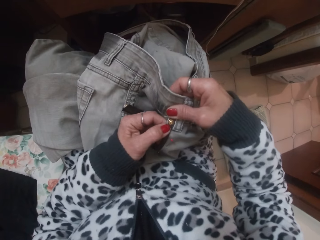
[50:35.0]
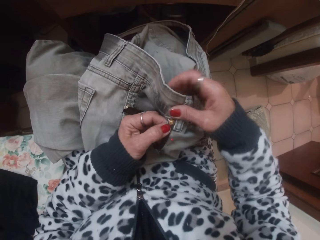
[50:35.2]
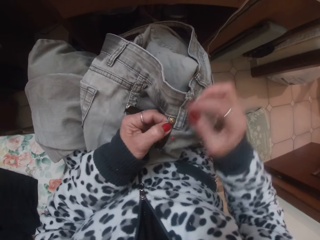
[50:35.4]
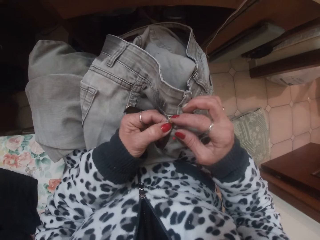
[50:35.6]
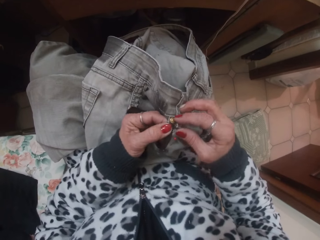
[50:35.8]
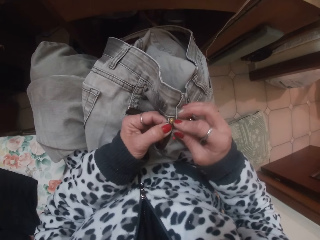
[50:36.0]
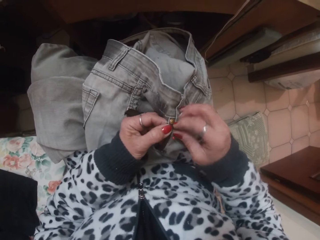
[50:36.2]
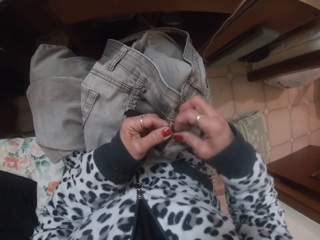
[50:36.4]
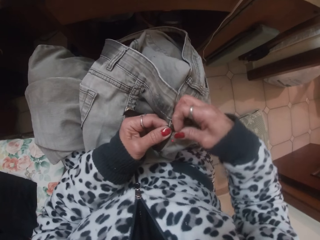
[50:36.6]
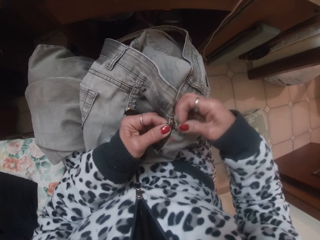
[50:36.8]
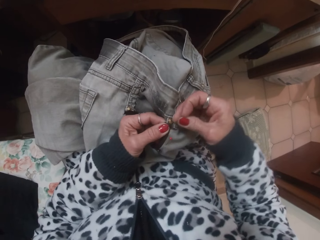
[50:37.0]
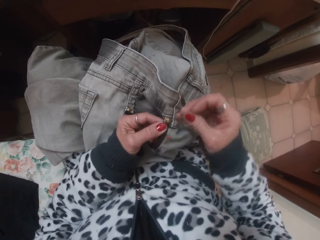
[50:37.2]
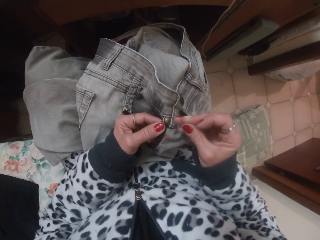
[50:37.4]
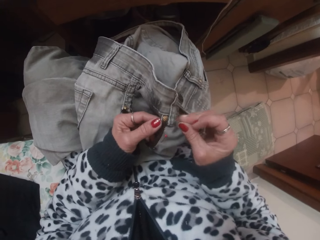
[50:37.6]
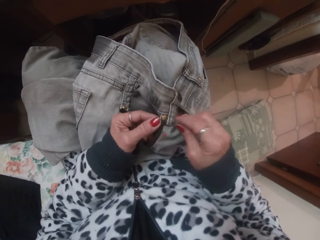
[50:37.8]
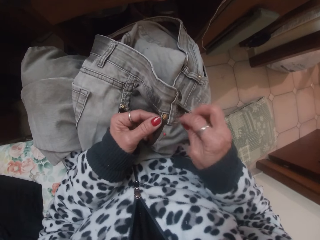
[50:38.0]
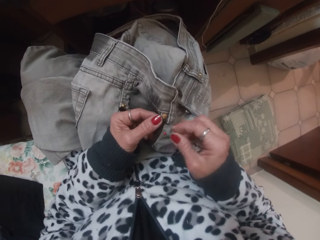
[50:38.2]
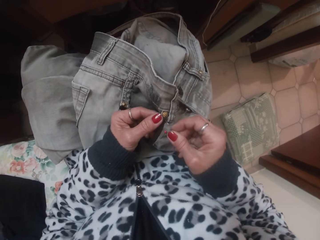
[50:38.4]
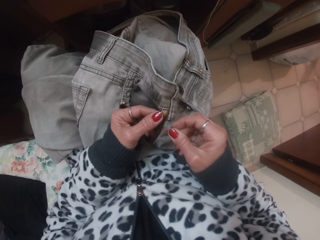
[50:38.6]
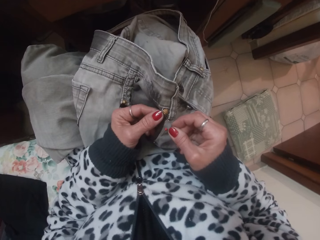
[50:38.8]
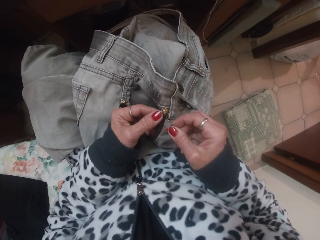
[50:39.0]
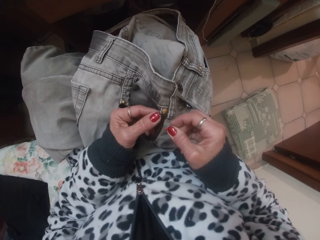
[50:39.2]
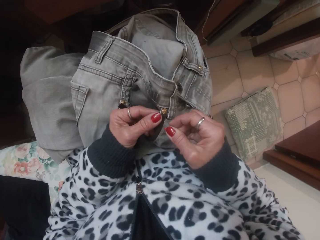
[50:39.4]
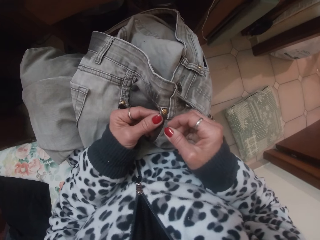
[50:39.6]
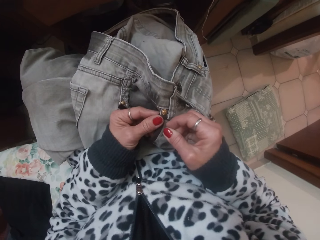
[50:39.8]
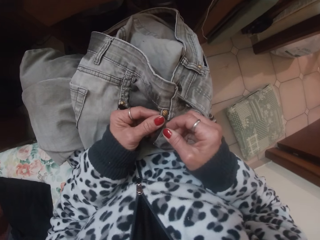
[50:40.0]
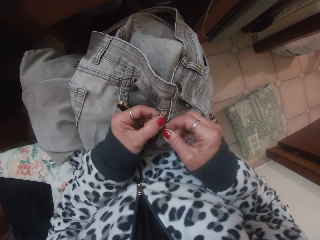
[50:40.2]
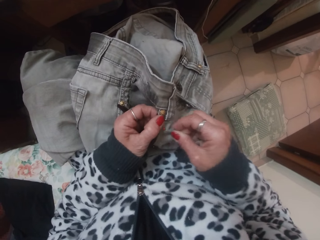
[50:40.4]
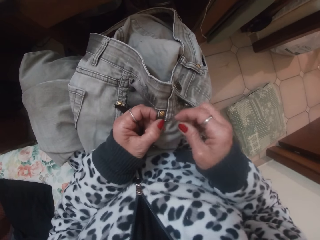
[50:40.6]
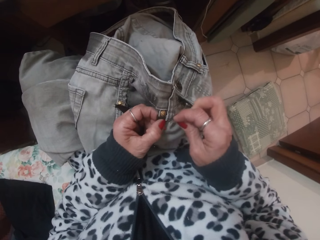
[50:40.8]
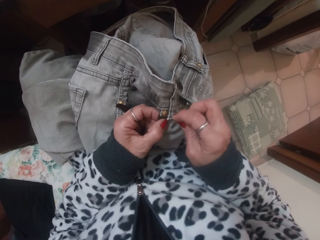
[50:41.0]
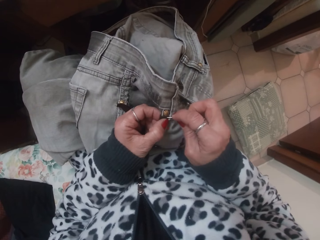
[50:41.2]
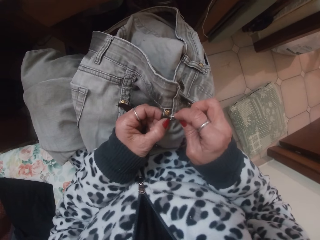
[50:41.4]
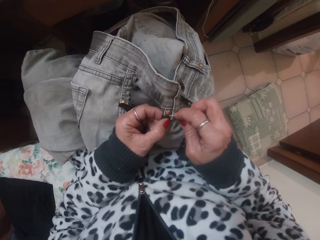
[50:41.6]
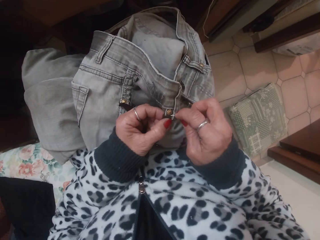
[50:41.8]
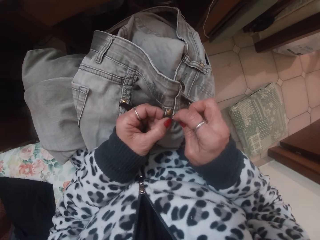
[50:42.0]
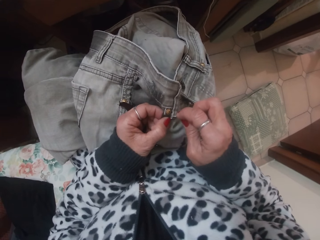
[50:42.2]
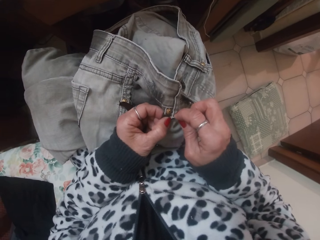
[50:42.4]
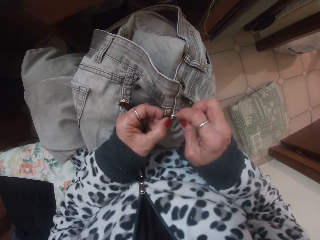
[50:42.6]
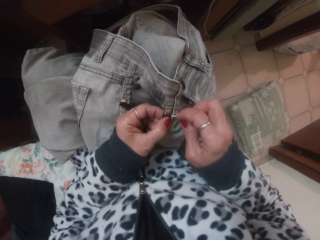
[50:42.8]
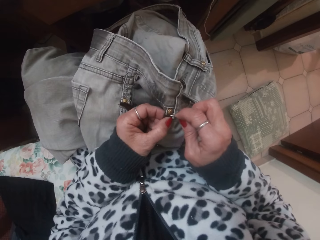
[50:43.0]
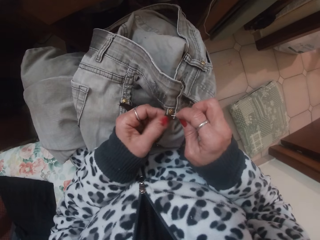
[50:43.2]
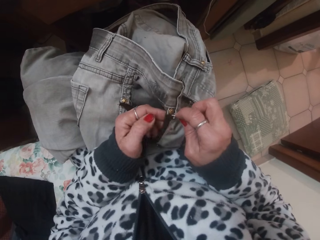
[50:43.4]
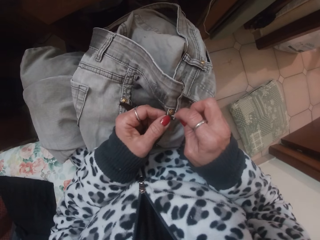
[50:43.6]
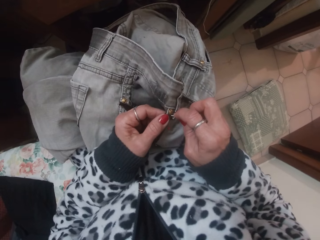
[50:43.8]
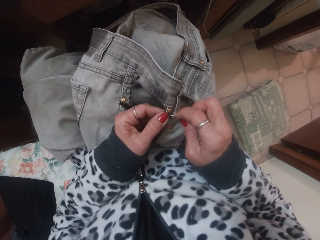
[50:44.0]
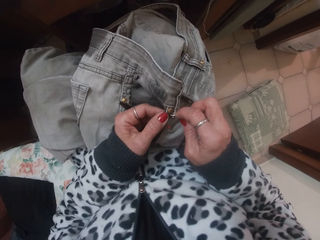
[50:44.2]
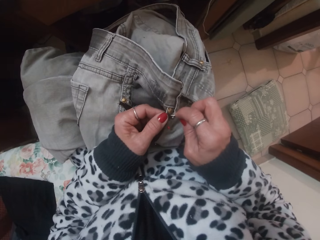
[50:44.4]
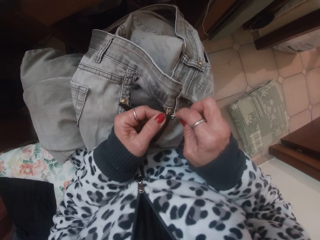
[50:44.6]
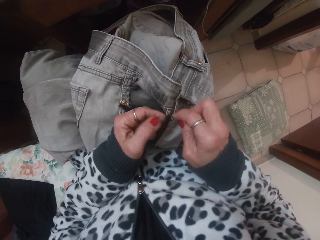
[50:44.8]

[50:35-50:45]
The camera wearer pulls the needle or pin. She puts the pin on the cloth with her right hand.

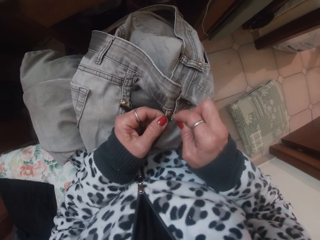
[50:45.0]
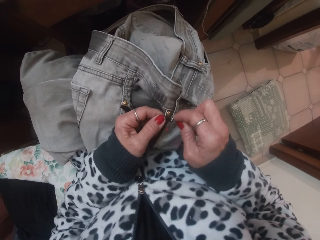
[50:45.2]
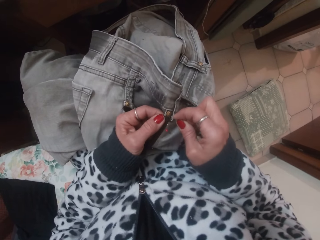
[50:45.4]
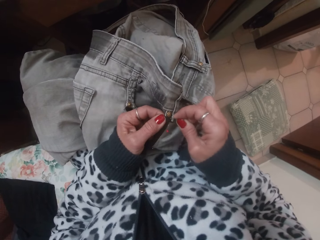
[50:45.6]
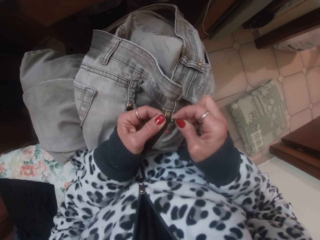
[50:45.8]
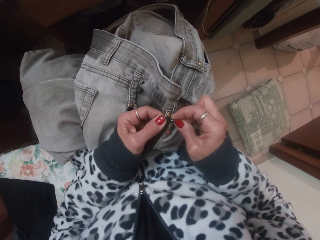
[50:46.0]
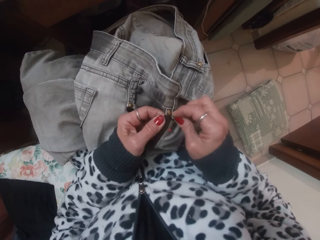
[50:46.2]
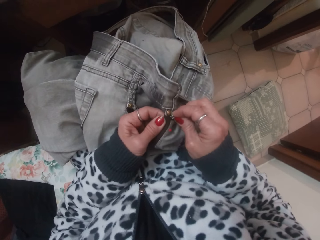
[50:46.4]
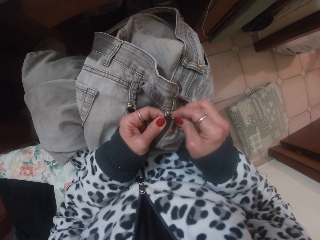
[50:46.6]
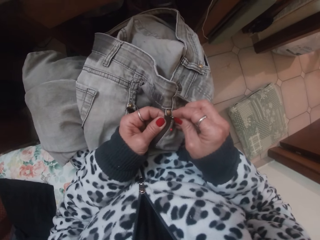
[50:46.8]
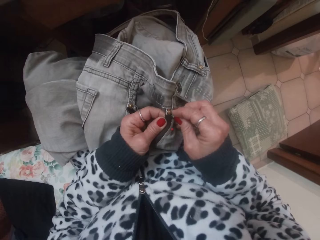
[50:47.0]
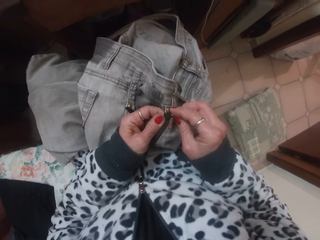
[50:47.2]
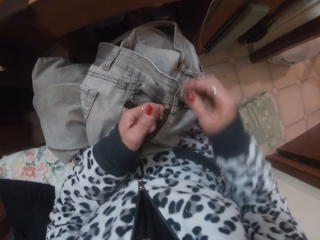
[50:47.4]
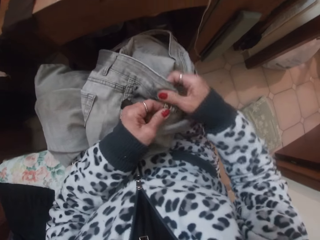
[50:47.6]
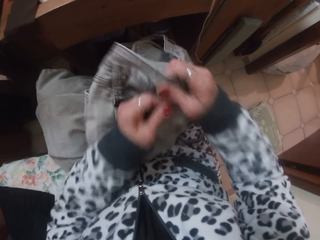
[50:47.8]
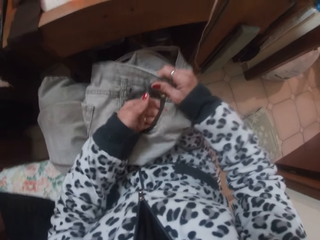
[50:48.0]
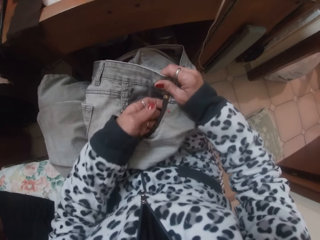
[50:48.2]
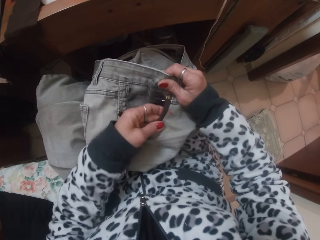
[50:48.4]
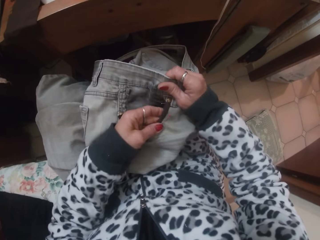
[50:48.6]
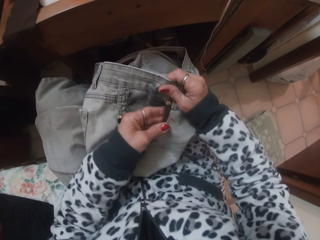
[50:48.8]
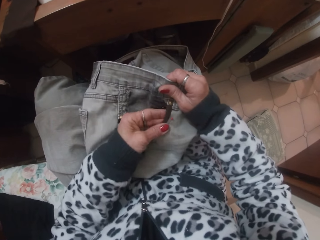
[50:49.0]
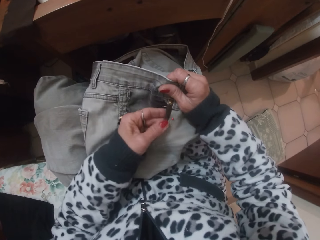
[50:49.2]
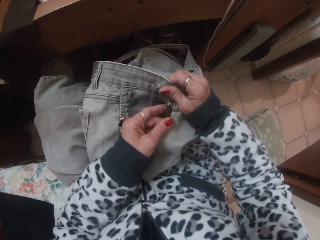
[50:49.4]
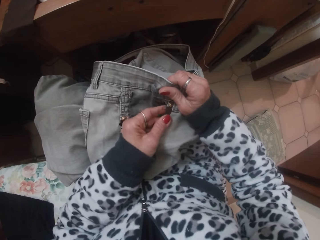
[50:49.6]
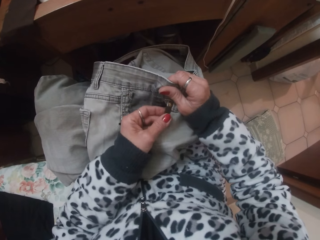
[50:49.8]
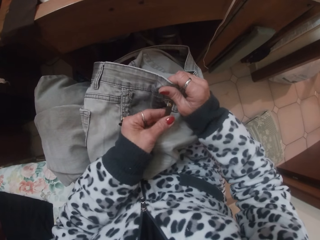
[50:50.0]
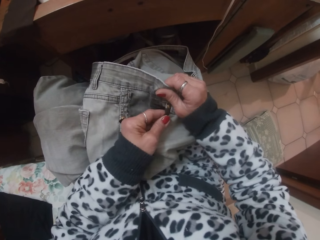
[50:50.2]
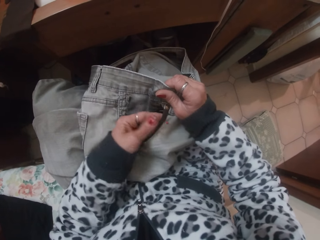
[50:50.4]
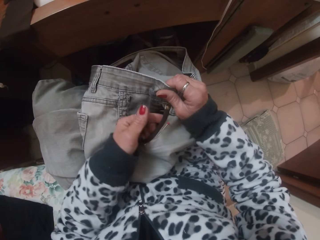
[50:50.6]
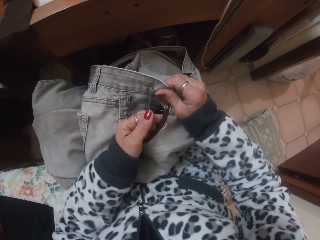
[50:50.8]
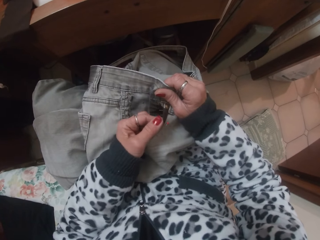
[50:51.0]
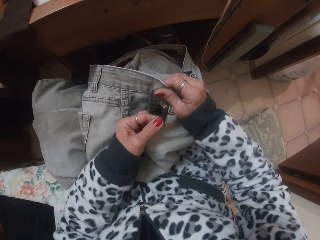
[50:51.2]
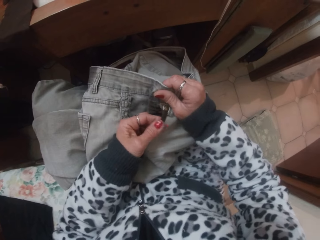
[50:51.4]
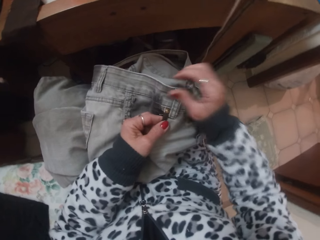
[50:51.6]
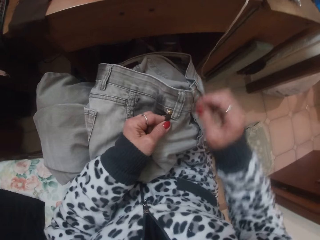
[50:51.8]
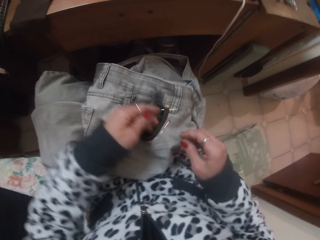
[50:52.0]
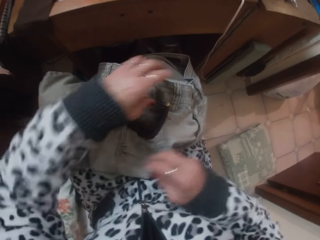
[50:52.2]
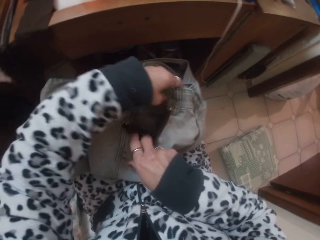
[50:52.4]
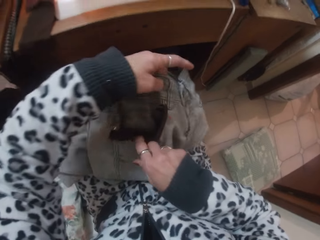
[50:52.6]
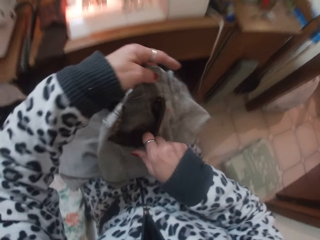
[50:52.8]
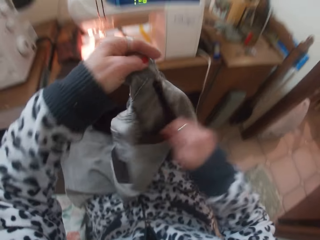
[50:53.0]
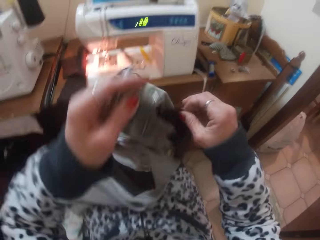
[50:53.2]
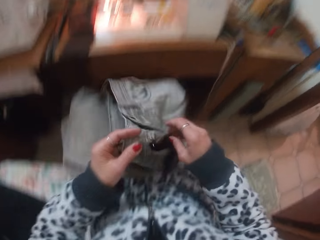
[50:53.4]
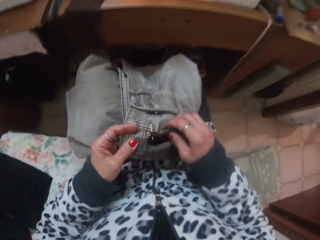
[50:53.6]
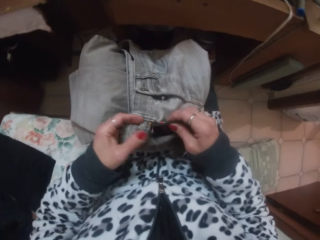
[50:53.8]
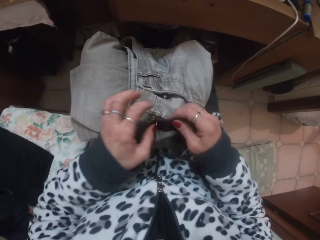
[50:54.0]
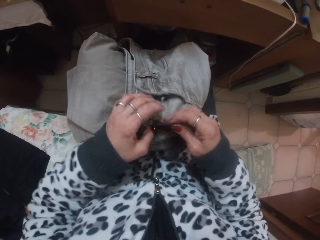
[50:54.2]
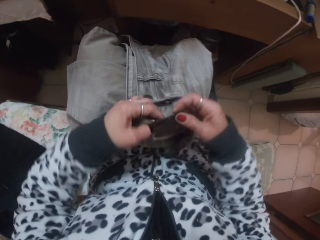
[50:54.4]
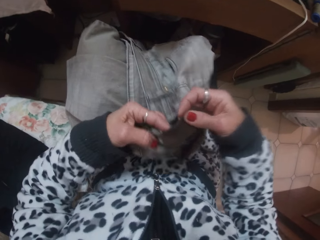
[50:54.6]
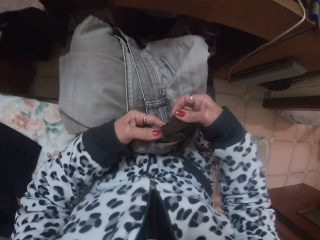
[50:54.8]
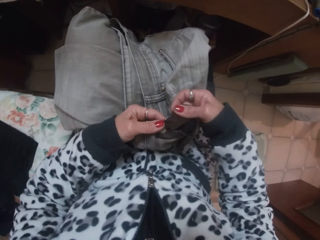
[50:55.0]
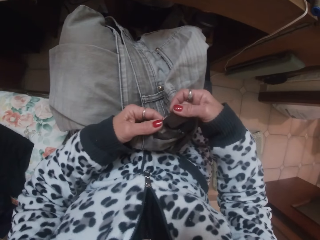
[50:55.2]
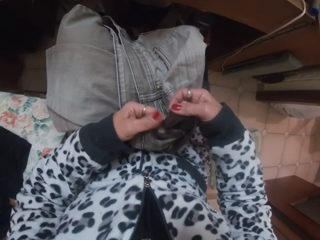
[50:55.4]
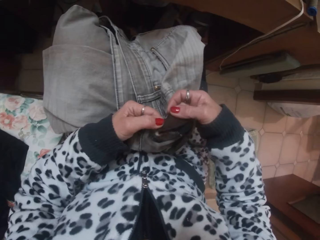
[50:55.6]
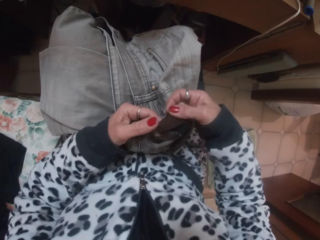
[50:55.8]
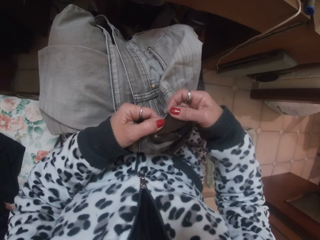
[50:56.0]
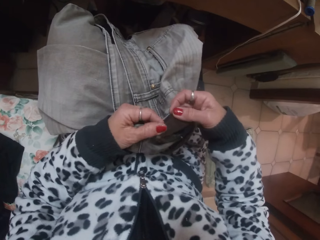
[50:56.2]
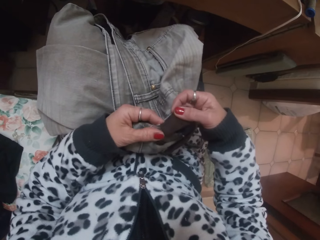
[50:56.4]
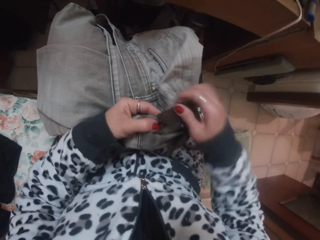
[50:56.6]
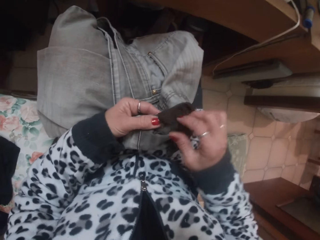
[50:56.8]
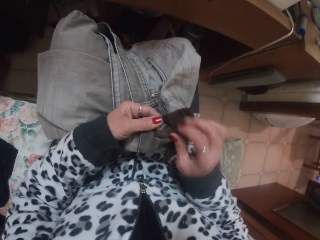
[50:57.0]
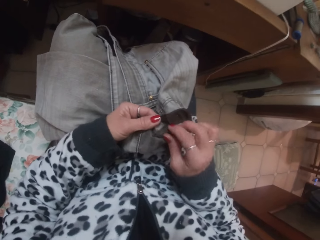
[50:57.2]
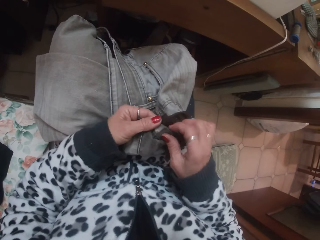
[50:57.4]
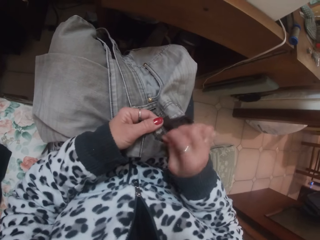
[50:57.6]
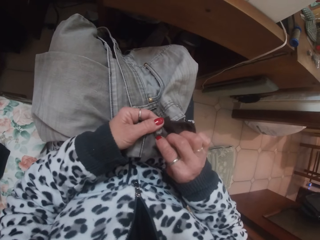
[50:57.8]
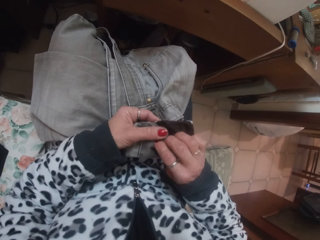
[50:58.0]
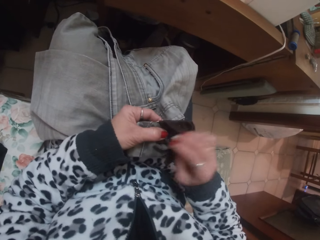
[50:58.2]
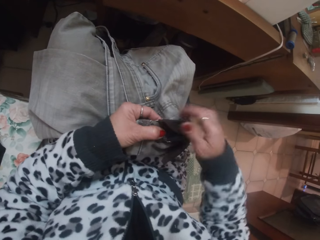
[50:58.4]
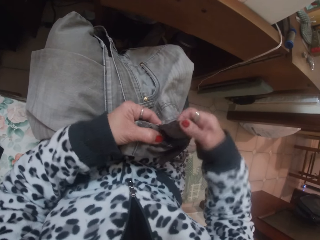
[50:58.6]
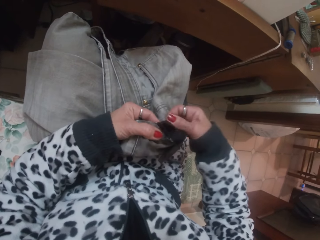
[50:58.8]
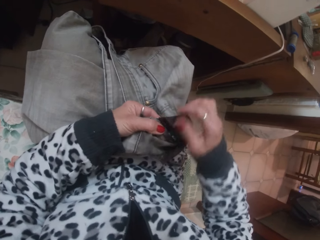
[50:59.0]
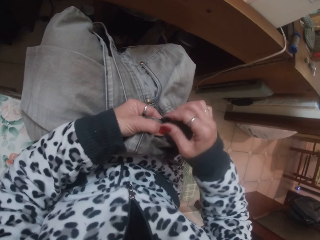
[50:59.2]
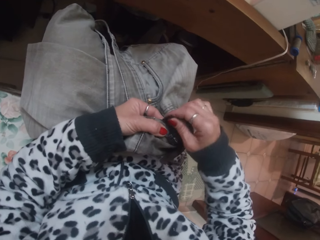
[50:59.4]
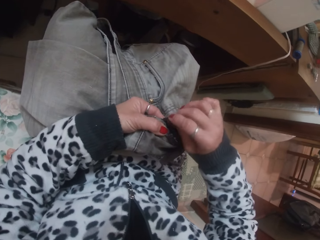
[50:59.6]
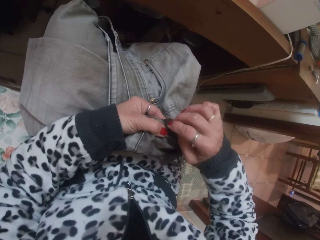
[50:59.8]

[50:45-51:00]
The camera wearer moves the trouser. They touch the trouser. They turn the trouser. They adjust the cloth with both hands. They touch the trouser. They straighten the piece of cloth.
